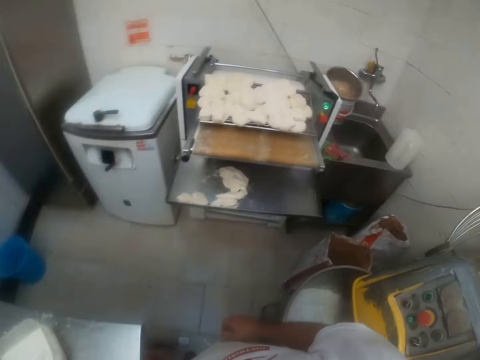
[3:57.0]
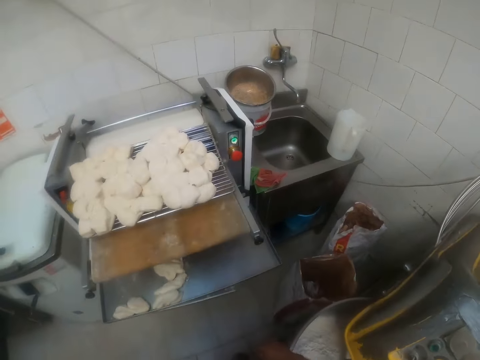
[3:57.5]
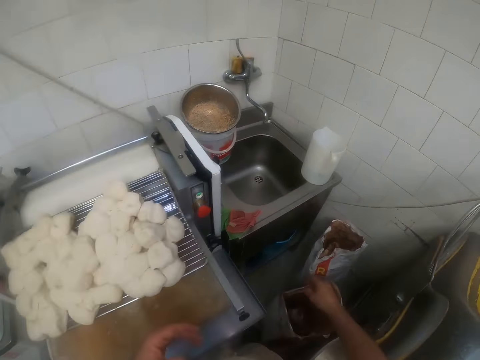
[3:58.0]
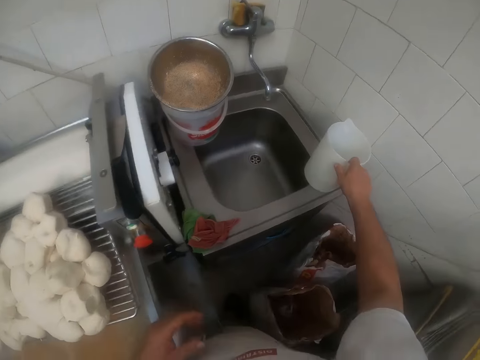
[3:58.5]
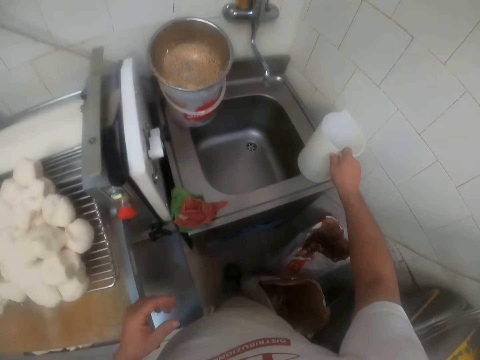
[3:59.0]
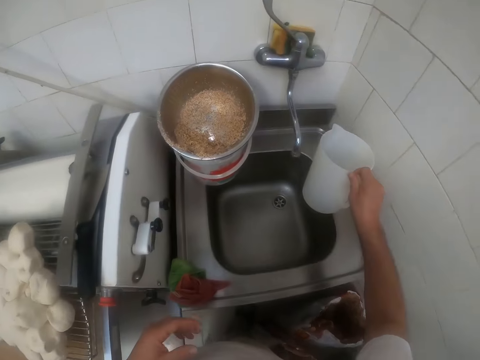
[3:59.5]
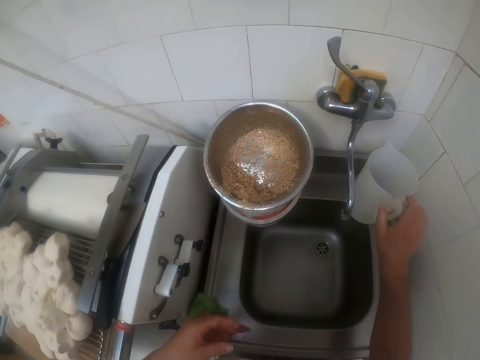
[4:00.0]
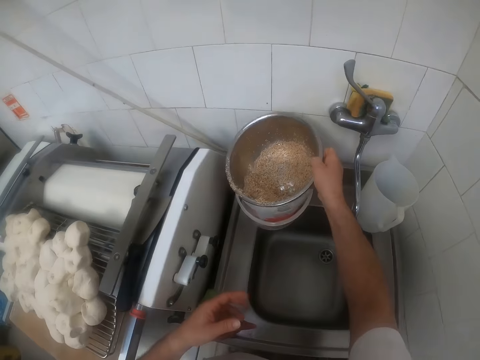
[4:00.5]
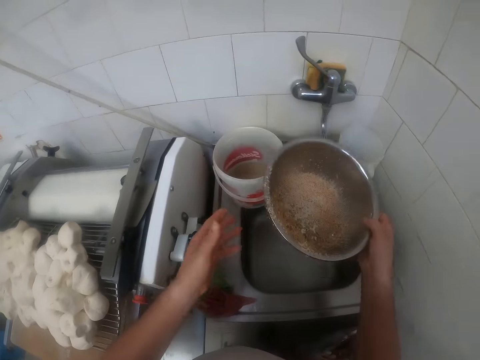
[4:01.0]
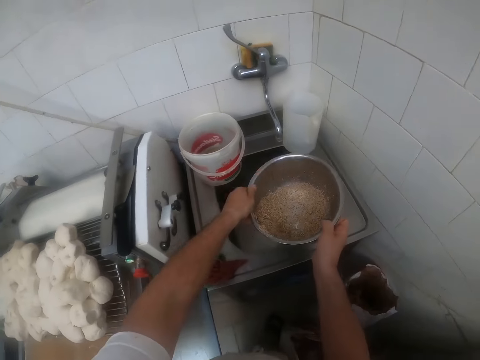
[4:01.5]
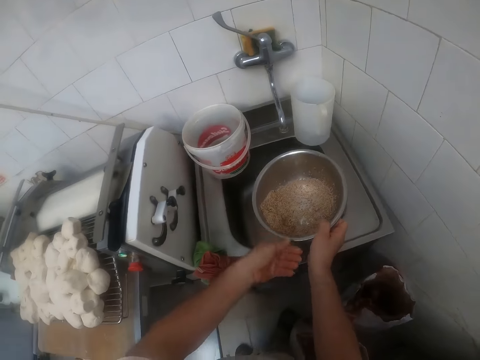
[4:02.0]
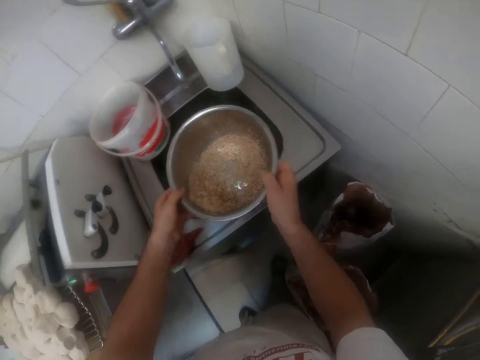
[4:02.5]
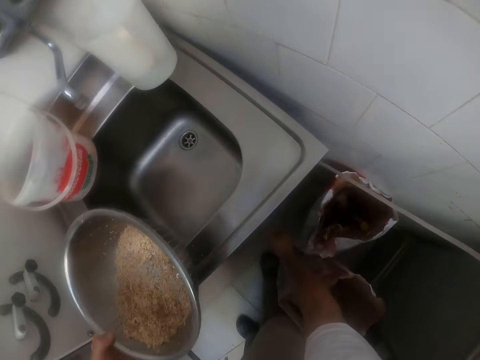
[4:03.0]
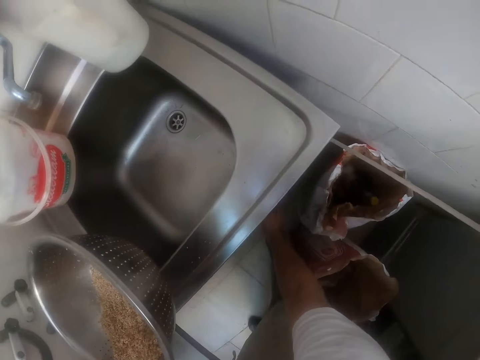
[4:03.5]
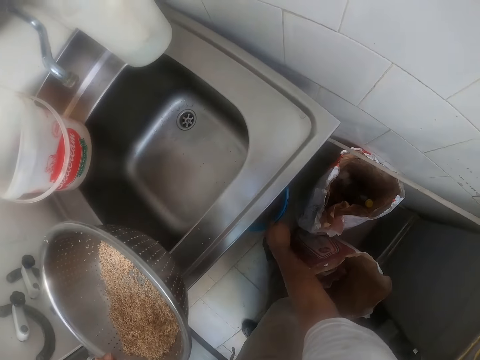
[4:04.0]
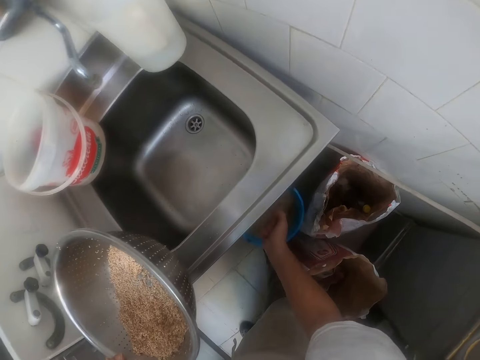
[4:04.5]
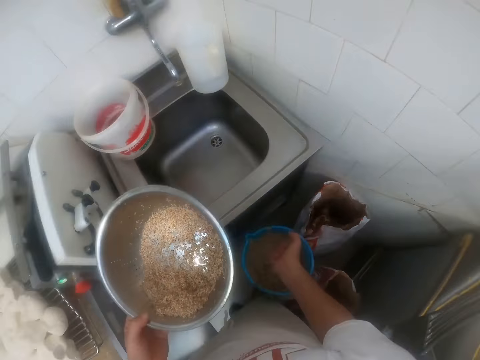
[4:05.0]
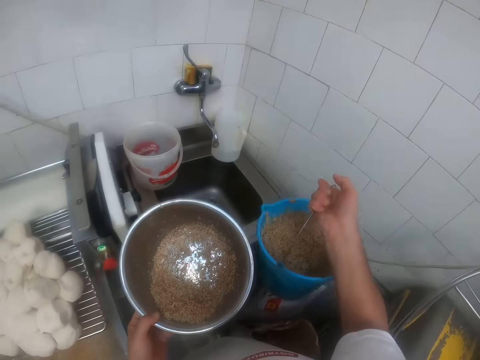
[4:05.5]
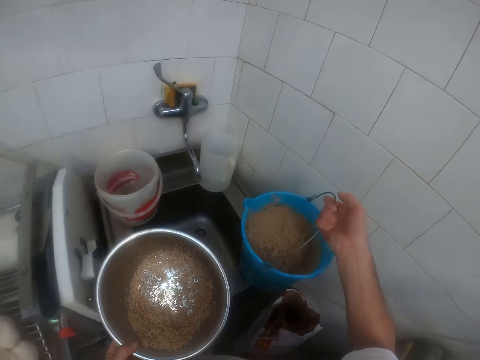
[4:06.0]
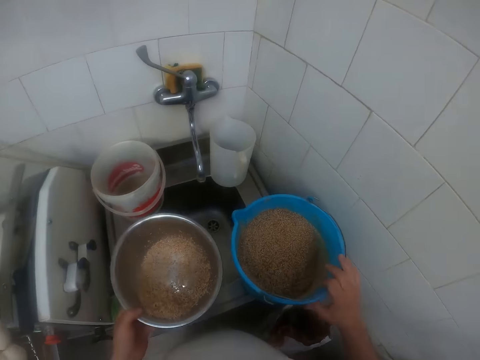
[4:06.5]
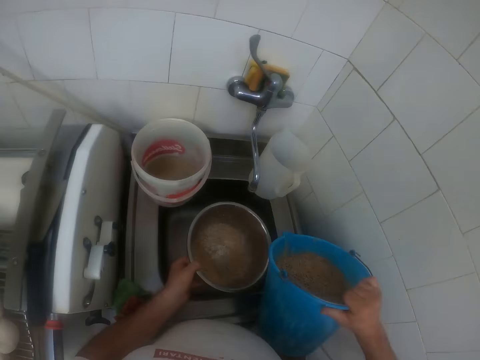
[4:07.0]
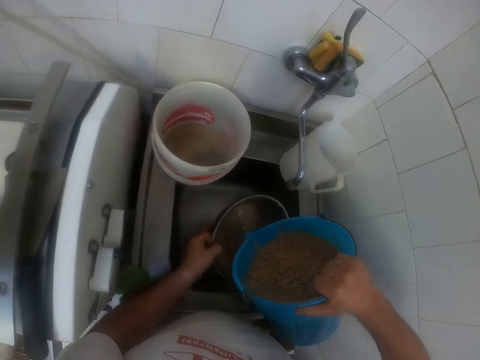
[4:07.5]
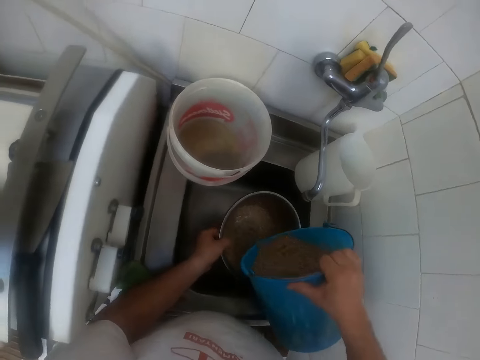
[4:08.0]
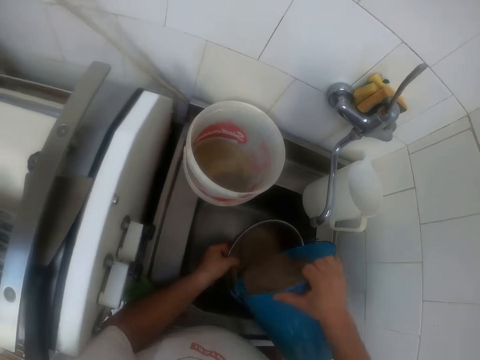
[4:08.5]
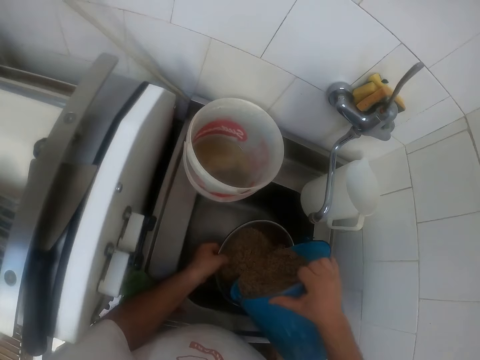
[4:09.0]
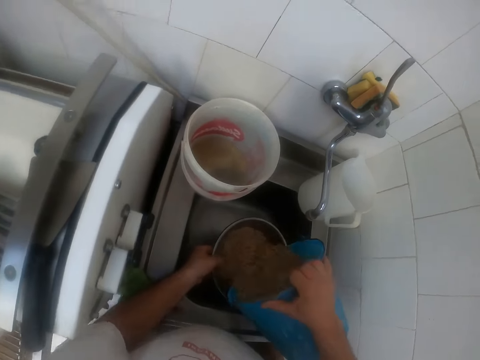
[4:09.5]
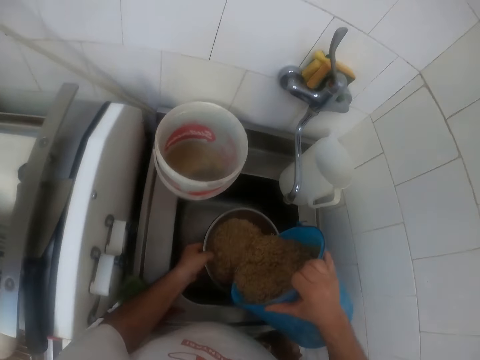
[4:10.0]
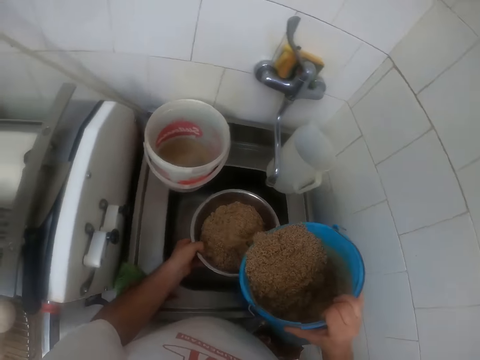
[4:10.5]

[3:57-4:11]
The camera wearer walks towards a sink. He moves a cup from the sink with his right hand. He carries a stainless bowl or cooking pot from the top of a plastic bowl on the sink with his right hand. He cleans the mouth of the stainless bowl with his left hand. He carries a bucket from under the sink with his right hand. He drops the bucket on the sink with his right hand. He pours some wheat from the bucket in the stainless bowl with both hands.

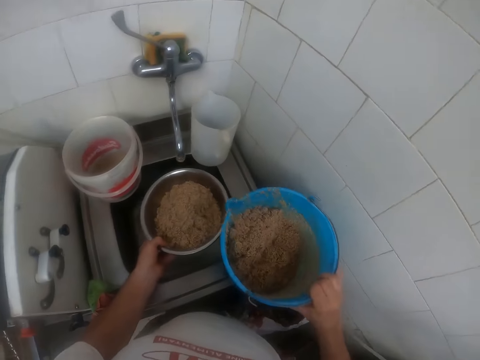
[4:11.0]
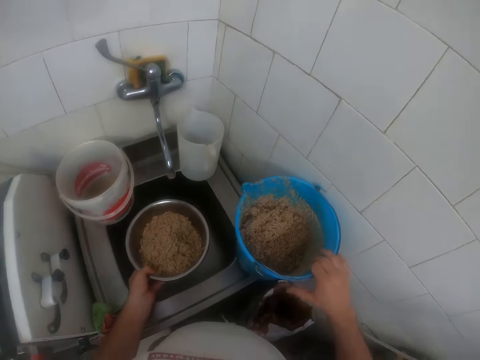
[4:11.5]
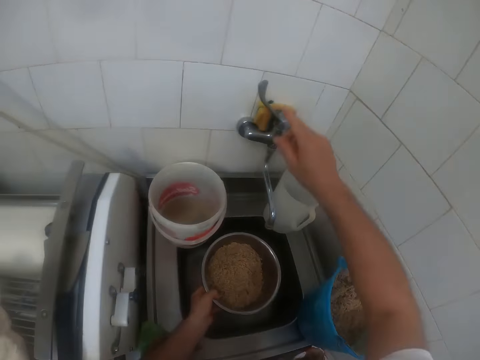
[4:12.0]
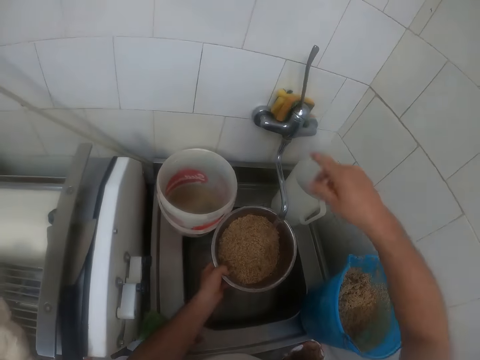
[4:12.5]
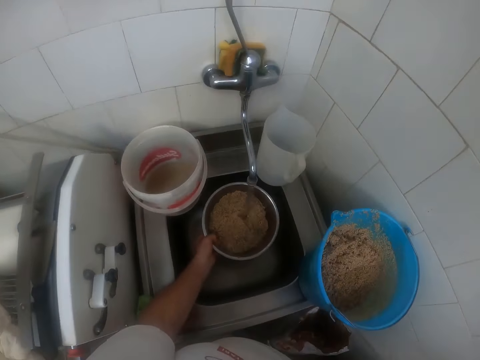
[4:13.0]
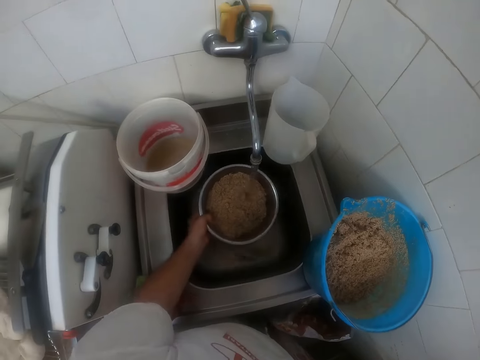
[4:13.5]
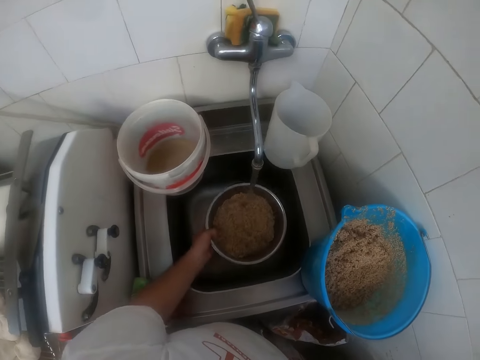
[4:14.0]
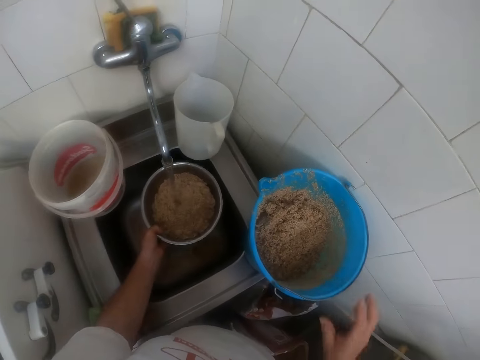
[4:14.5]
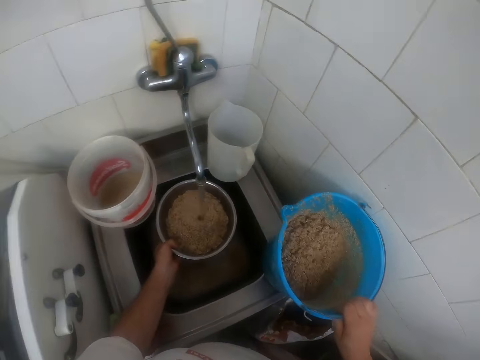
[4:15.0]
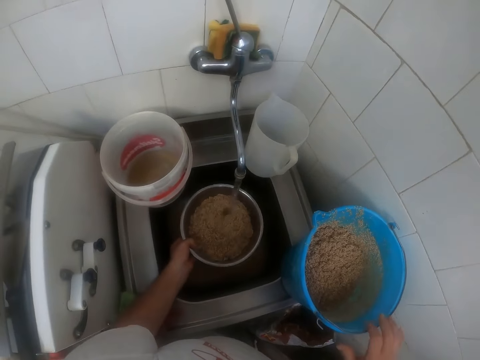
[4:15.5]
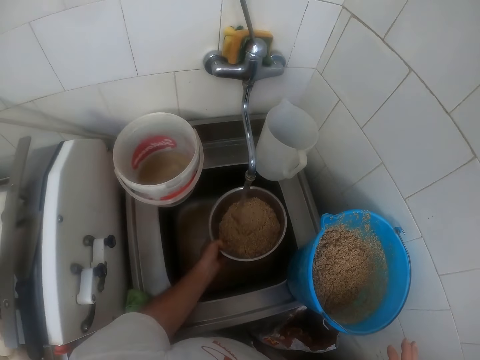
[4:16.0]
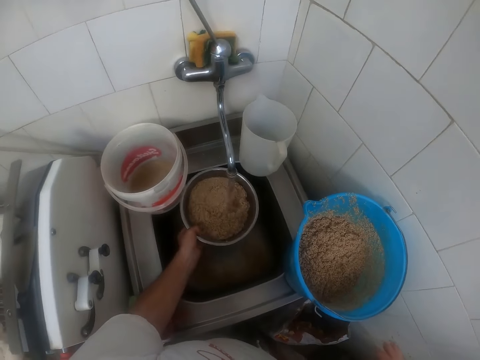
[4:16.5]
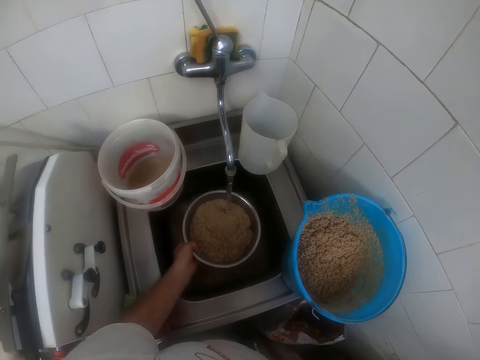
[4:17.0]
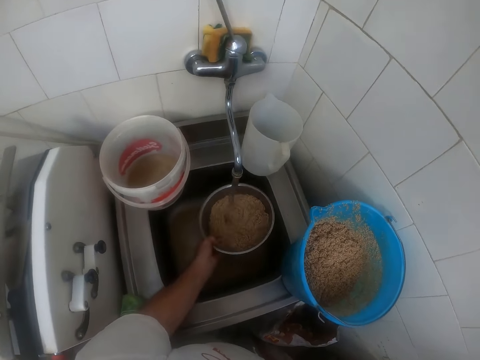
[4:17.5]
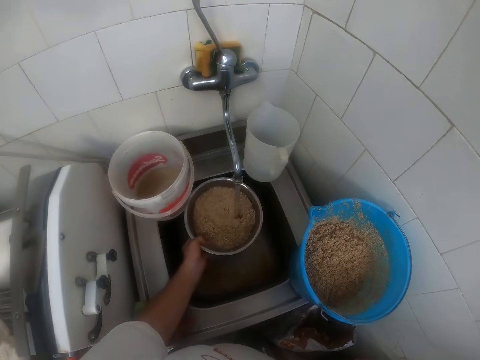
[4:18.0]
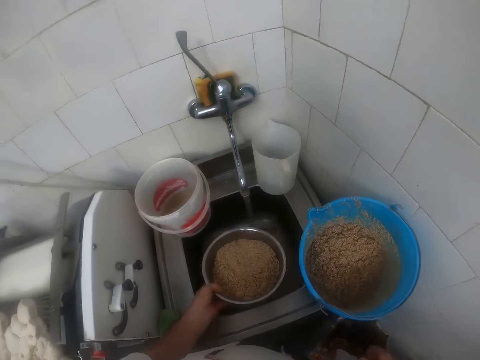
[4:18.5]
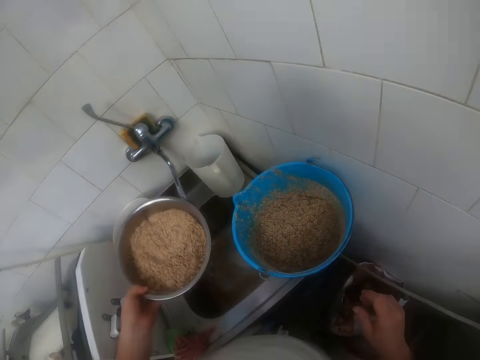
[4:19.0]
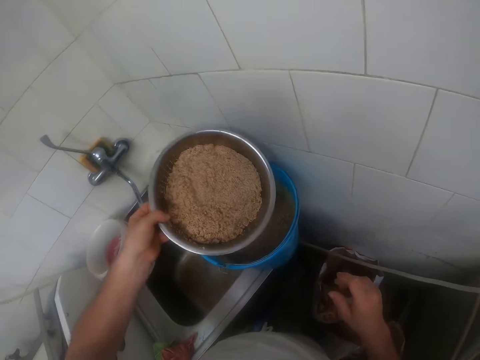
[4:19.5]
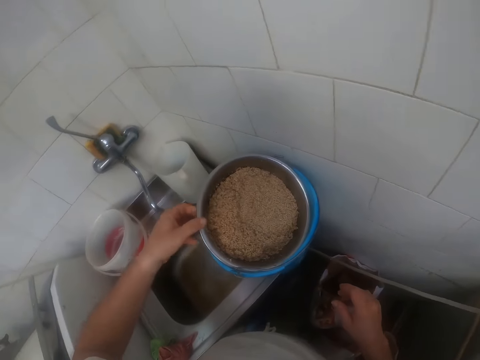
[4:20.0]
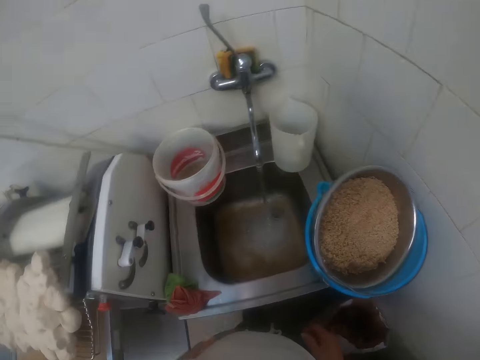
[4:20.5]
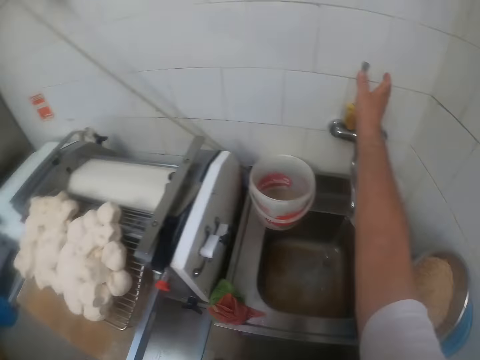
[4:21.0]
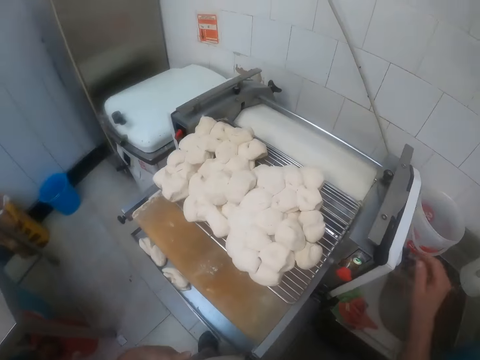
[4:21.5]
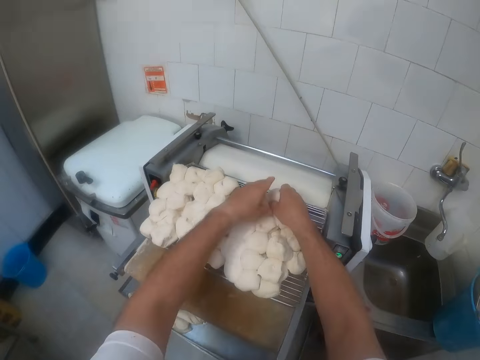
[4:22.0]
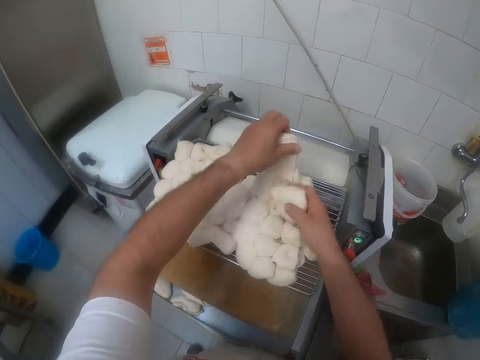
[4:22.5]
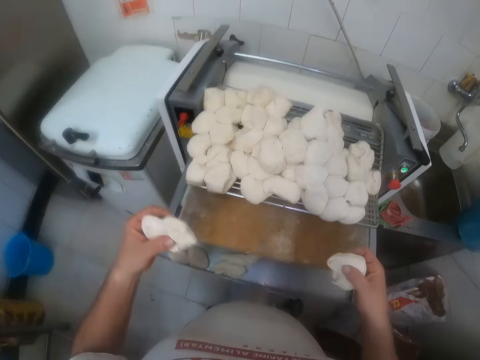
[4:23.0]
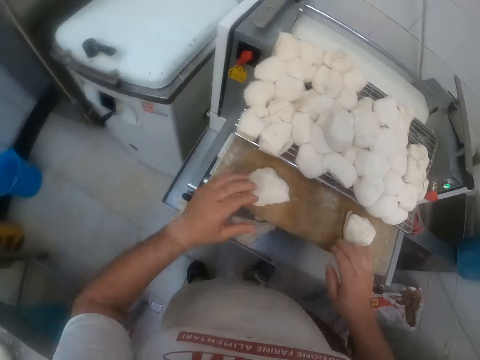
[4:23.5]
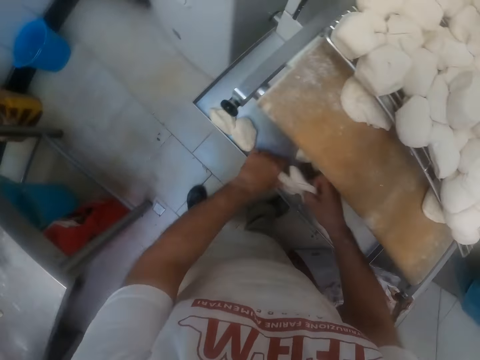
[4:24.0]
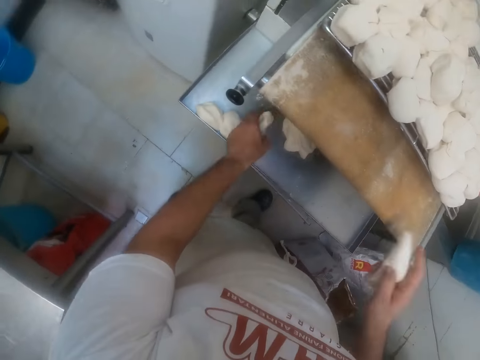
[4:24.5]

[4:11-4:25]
The camera wearer turns on the tap on the sink with his right hand. He takes some water inside the stainless bowl in his left hand. He shakes the bucket on the sink with his right hand. He drops the stainless bowl with water on the bucket on the sink with his left hand. He turns off the tap with his right hand. He takes some dough from the top of the dough roller with both hands. He drops the dough in both hands on the top of the dough roller. He arranges the dough. He takes some dough from under the dough roller with his right hand.
